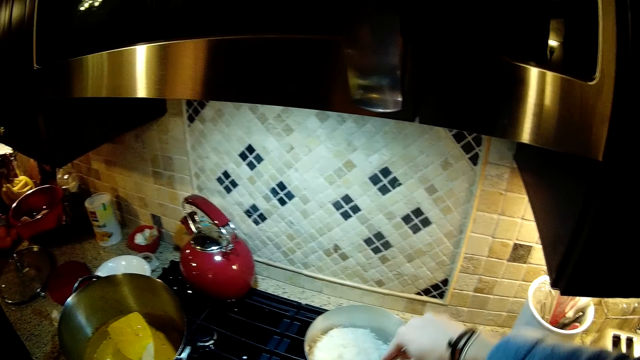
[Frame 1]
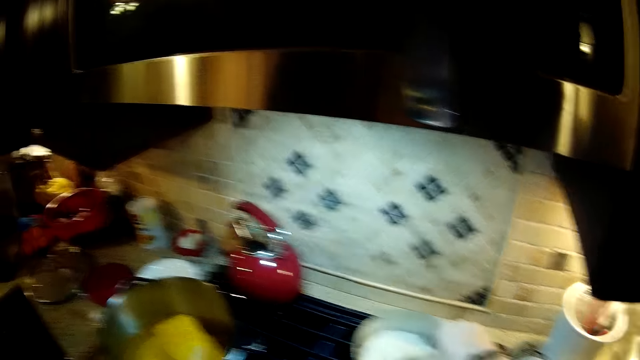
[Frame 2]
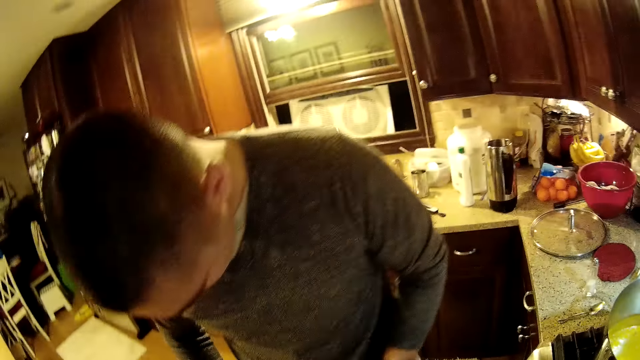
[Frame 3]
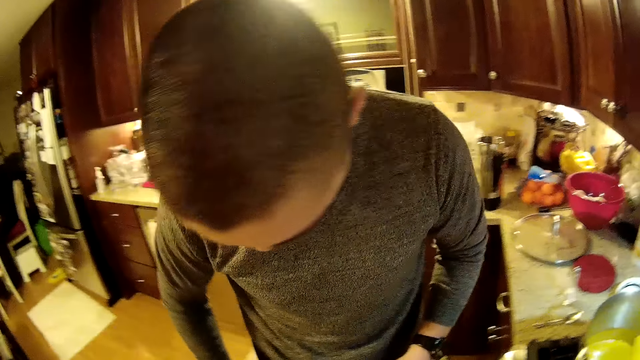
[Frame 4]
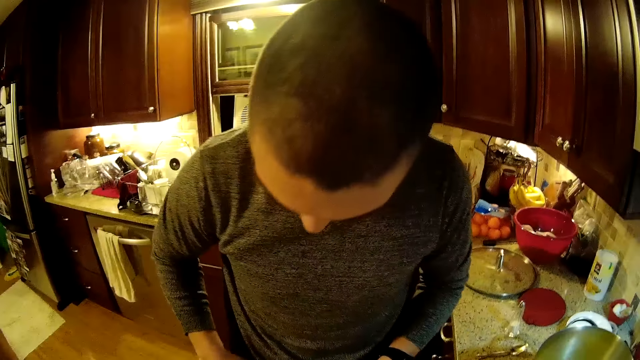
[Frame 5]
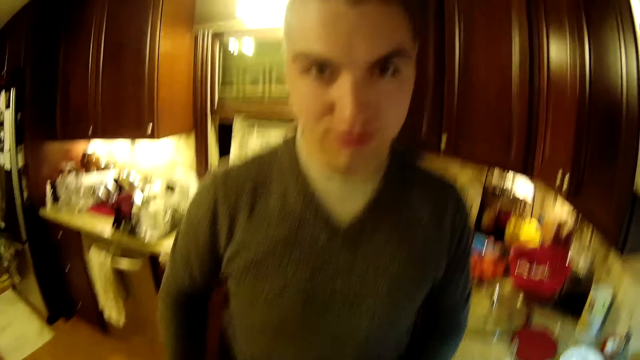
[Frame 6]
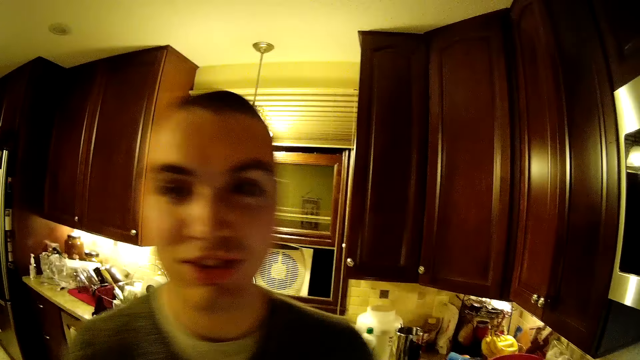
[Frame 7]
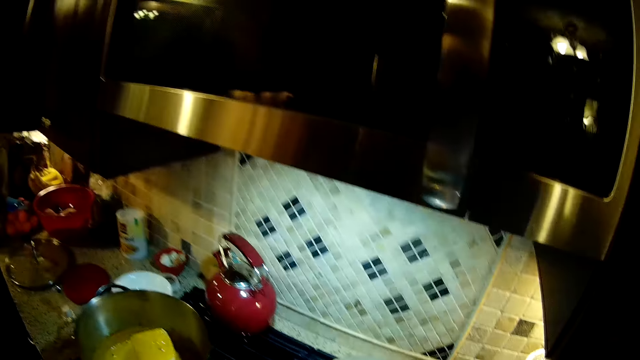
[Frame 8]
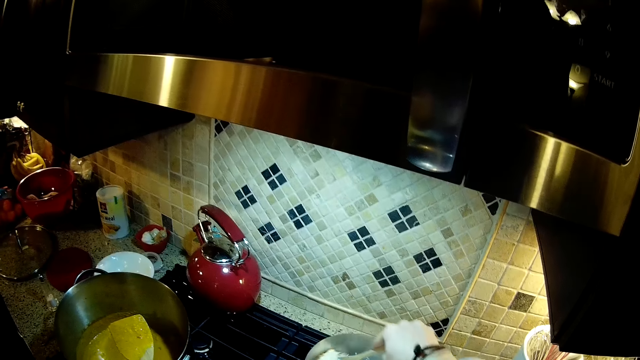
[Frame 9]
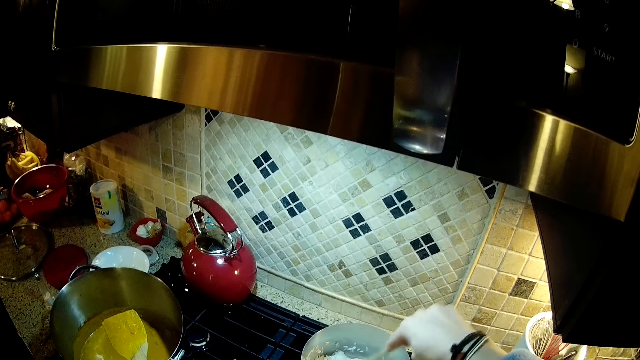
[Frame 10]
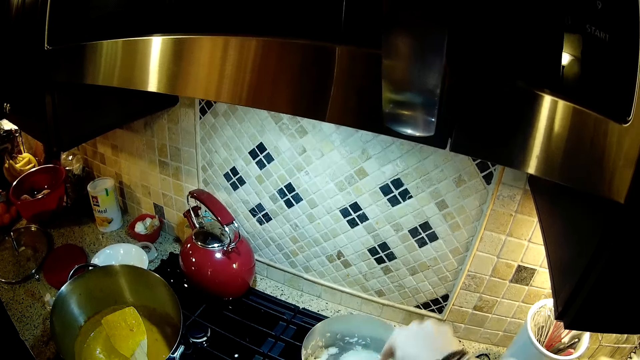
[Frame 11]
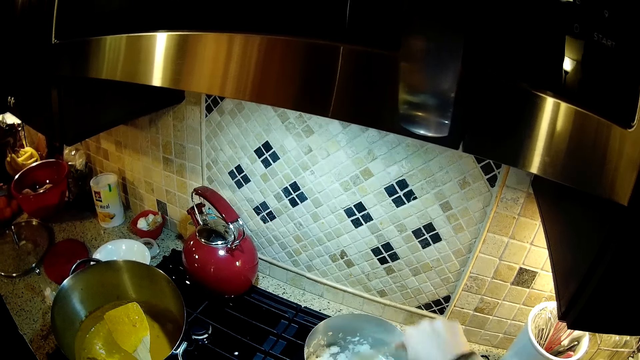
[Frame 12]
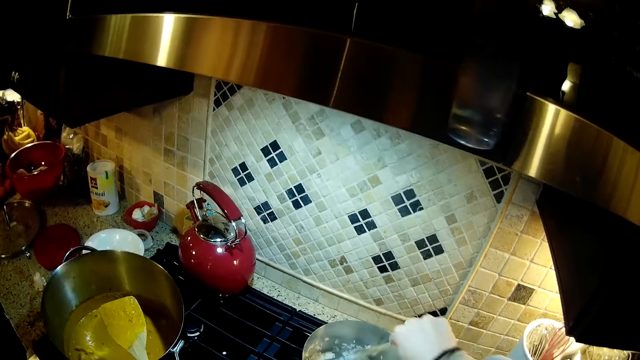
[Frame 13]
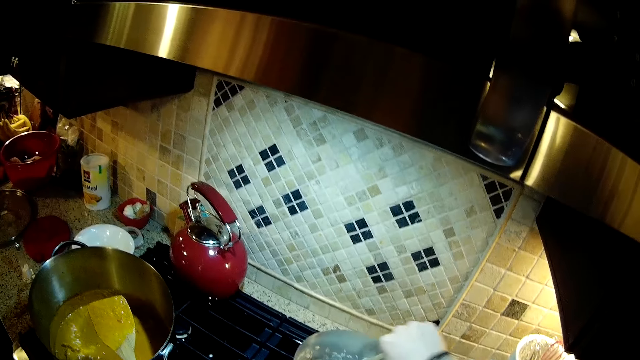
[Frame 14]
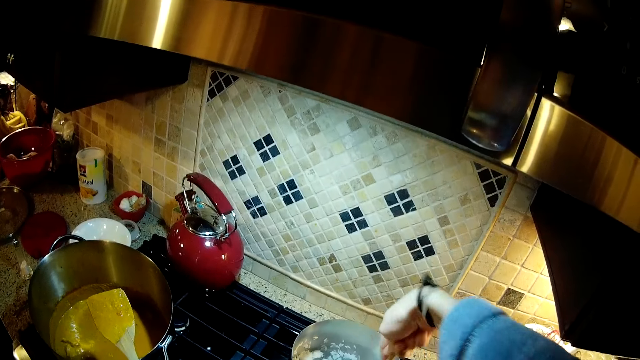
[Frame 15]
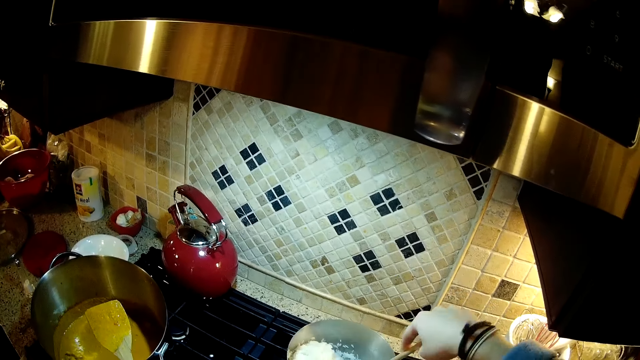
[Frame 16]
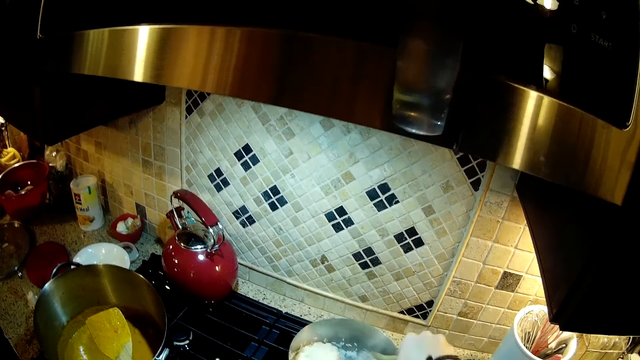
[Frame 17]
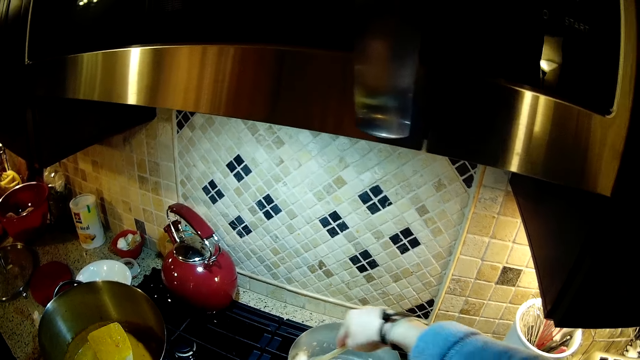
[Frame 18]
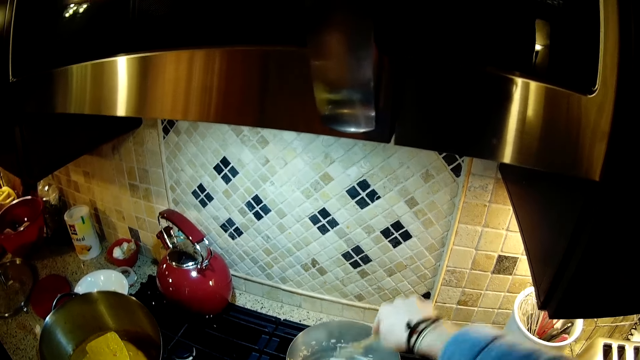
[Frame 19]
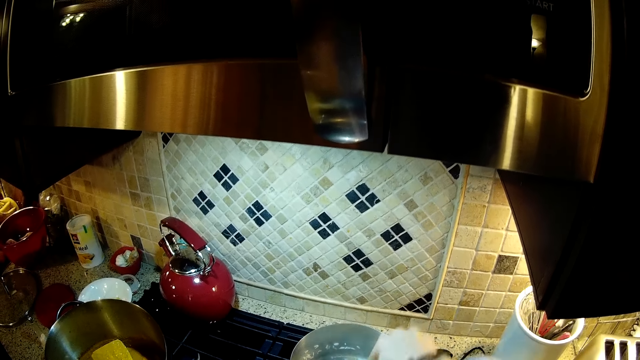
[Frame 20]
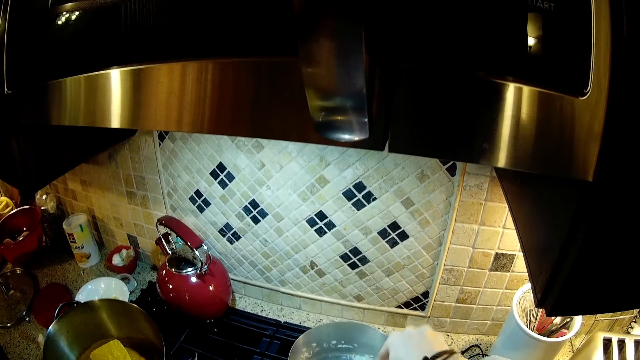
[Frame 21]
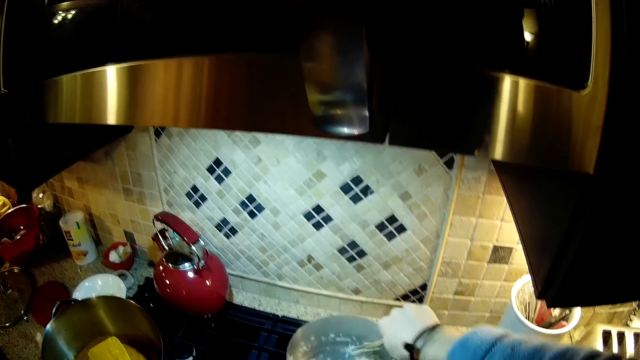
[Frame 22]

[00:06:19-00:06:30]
The camera wearer looks around. The man steps forward and looks at the camera wearer. The camera wearer looks around. They stir the rice.

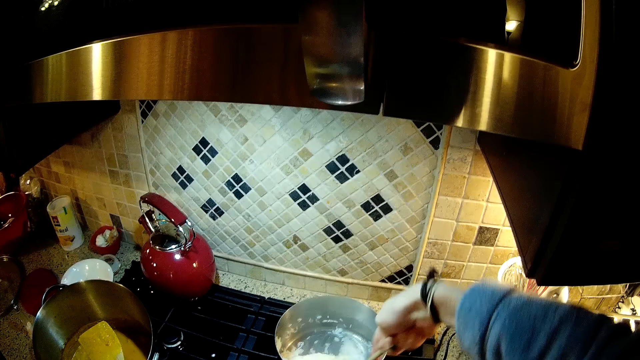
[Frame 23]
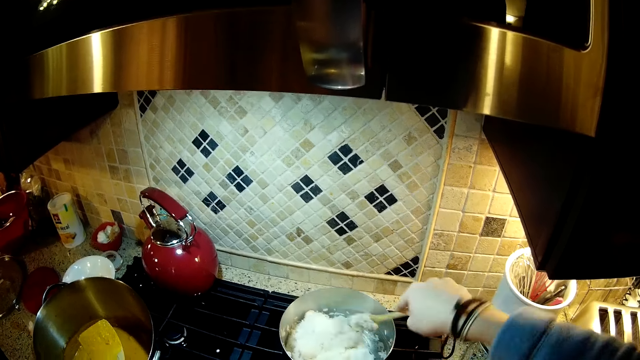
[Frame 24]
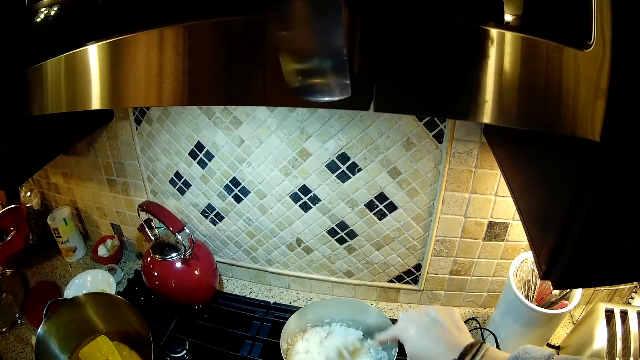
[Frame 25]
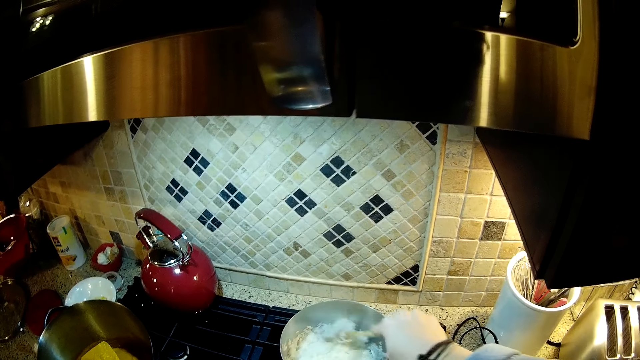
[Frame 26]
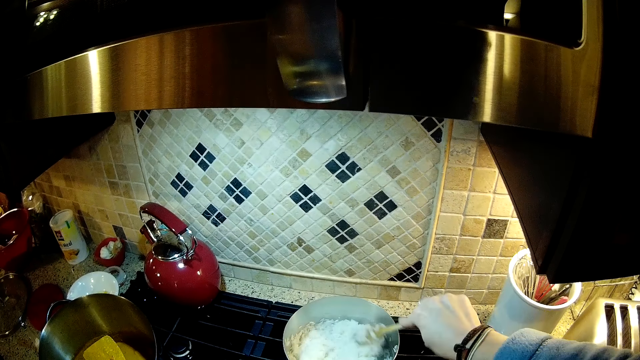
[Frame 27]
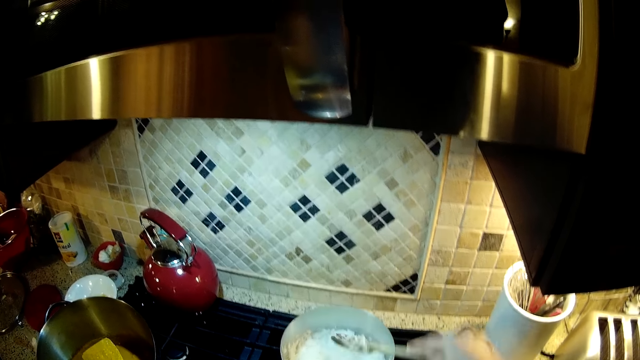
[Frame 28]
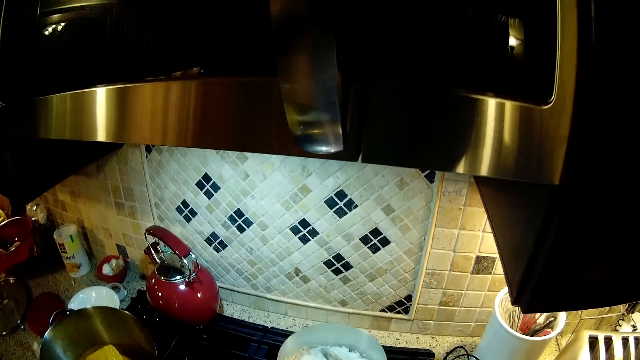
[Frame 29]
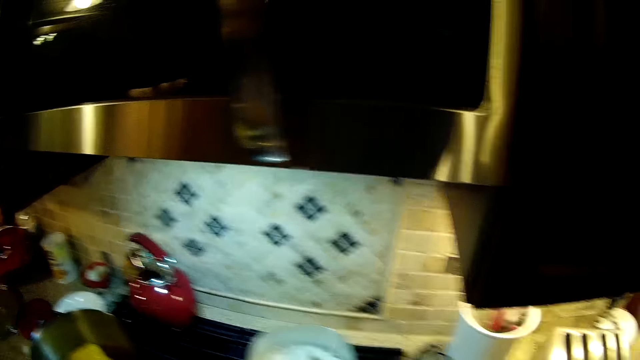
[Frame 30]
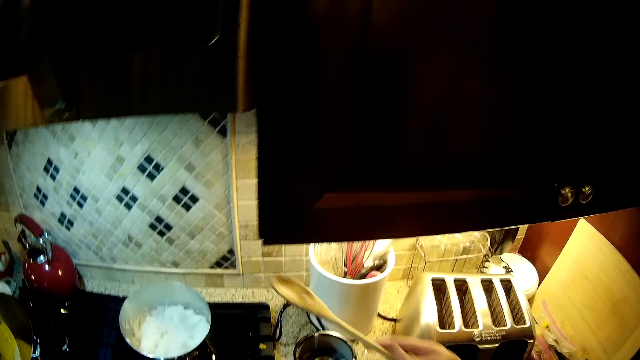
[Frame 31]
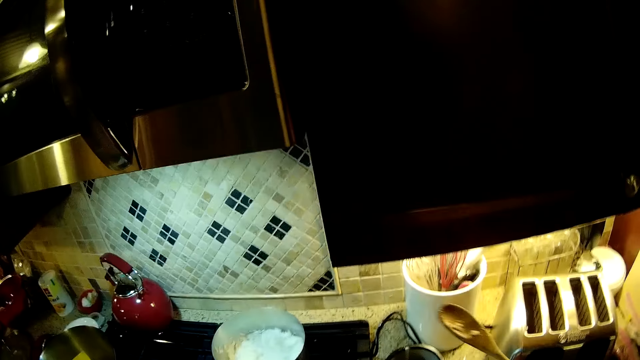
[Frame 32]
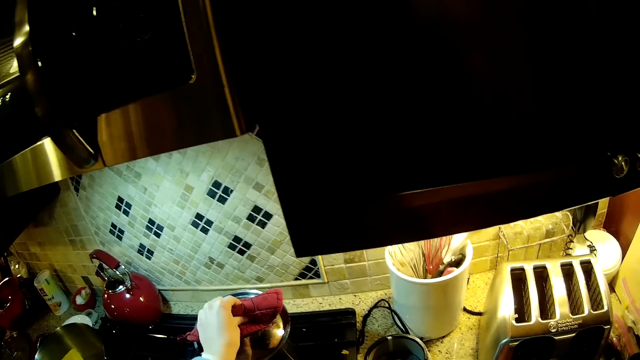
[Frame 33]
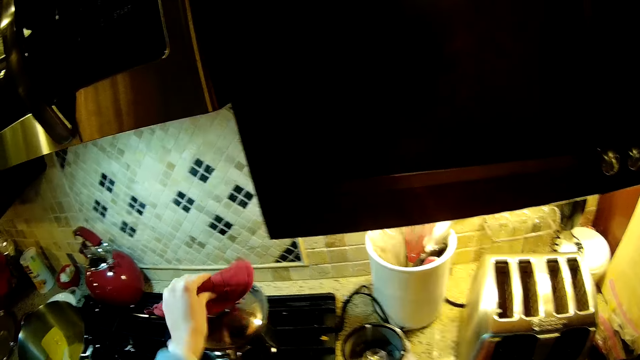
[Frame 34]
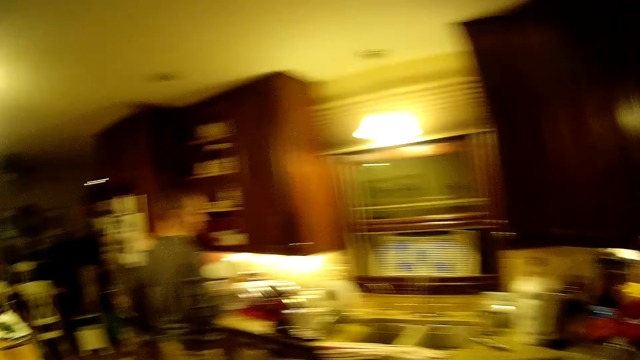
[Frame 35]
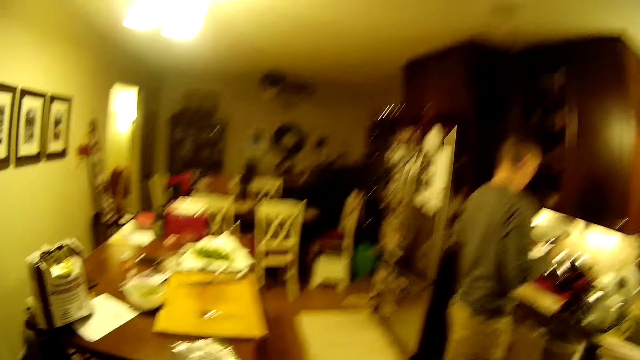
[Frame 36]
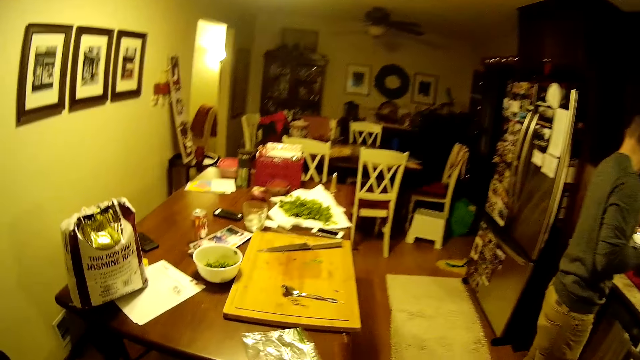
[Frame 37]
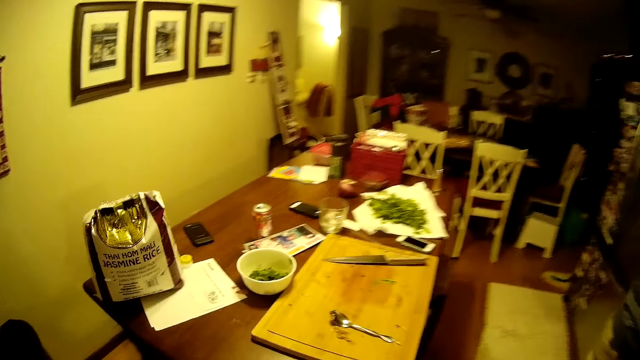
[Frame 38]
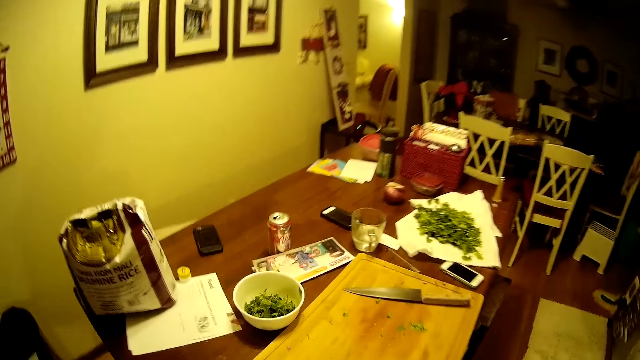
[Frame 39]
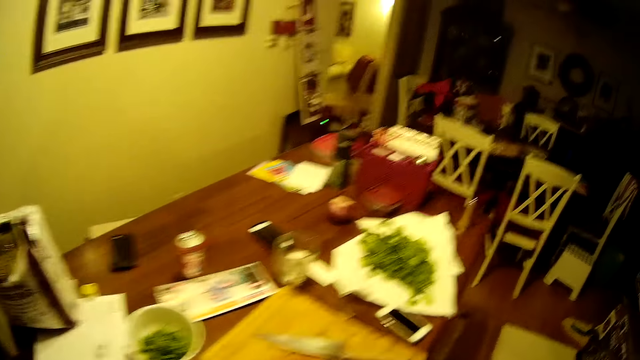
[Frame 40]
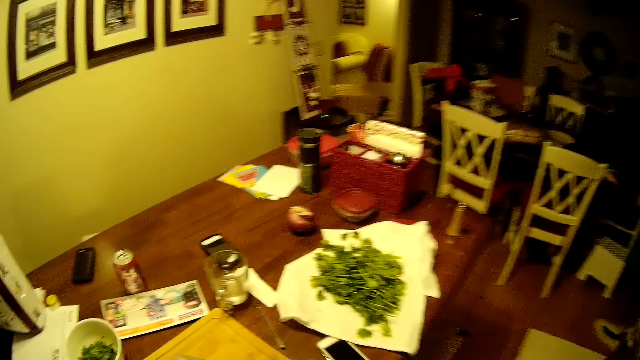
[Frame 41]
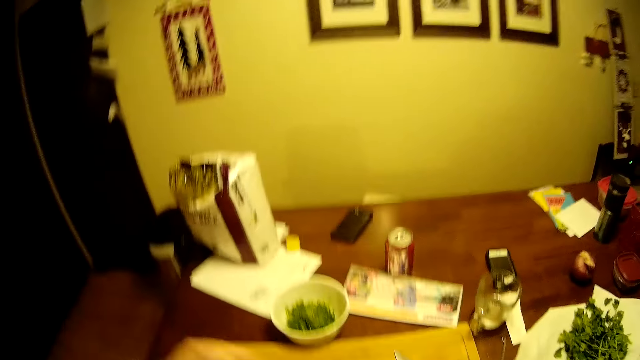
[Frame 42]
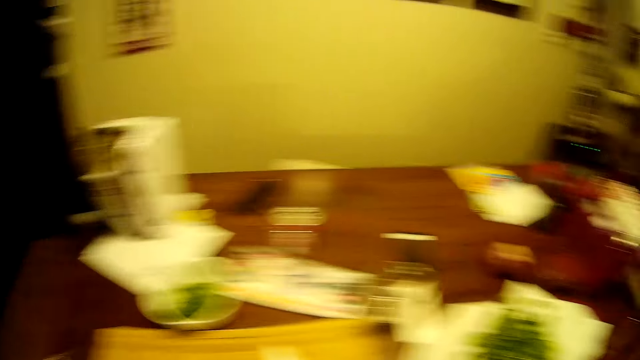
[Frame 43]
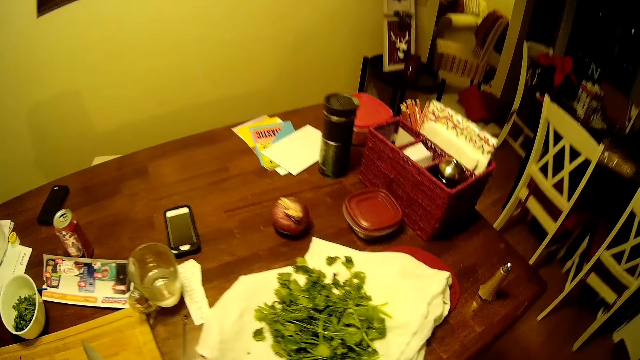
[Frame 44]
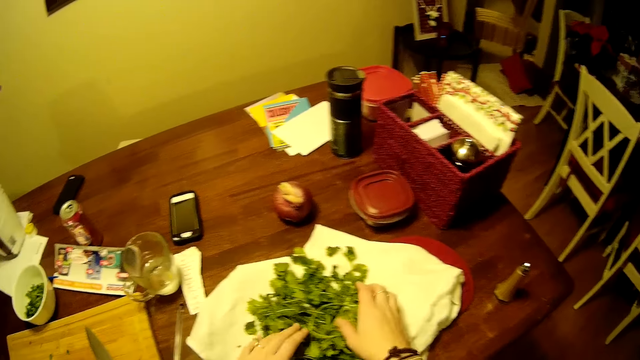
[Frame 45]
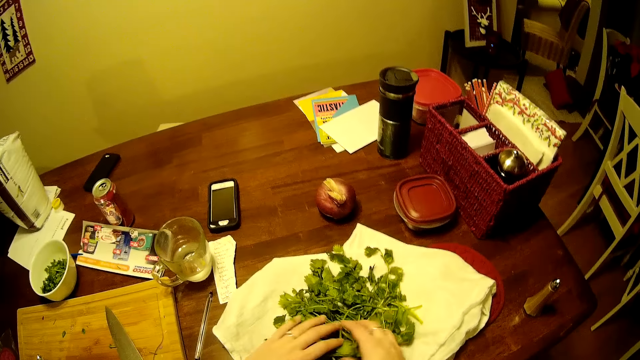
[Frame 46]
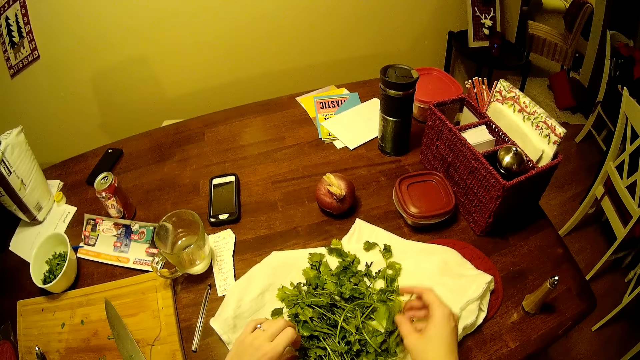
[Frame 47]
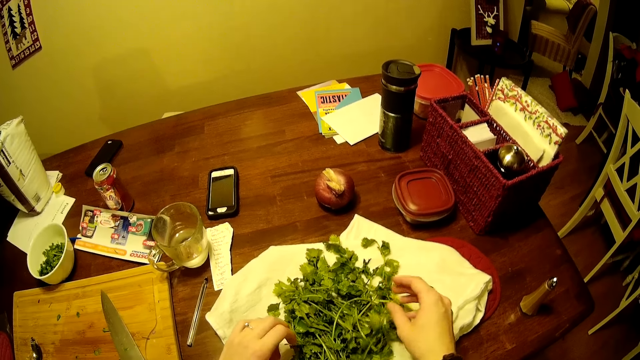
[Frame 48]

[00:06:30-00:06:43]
The camera wearer hits the spoon on the pot. They look around. They cover the cooking pot with the lid. They step forward. They move the hand. They touch the coriander. They pick up the coriander.
